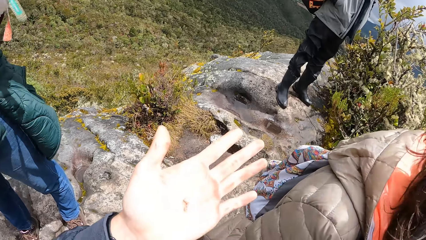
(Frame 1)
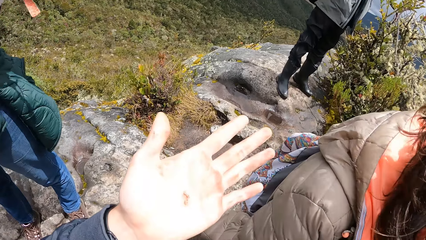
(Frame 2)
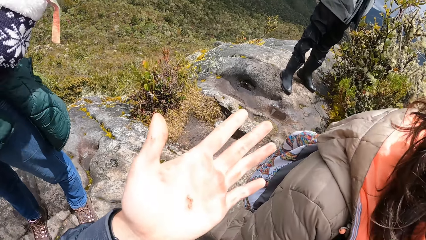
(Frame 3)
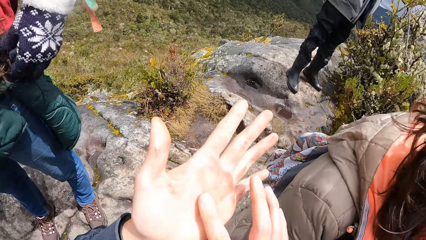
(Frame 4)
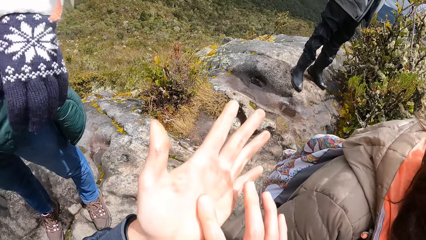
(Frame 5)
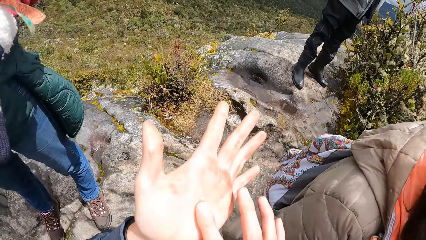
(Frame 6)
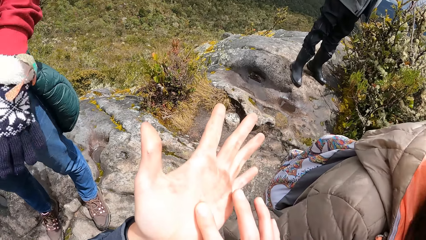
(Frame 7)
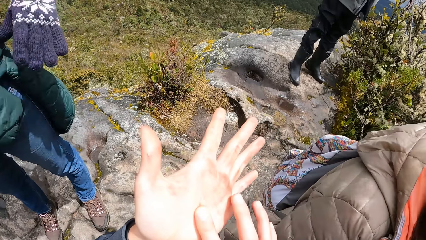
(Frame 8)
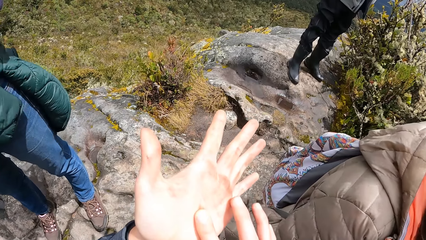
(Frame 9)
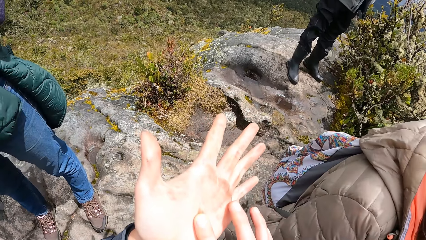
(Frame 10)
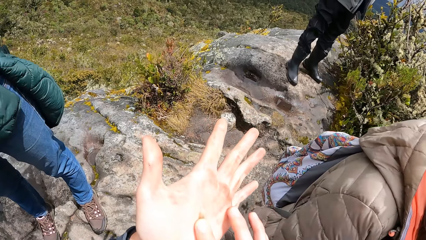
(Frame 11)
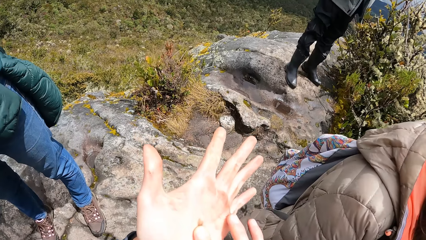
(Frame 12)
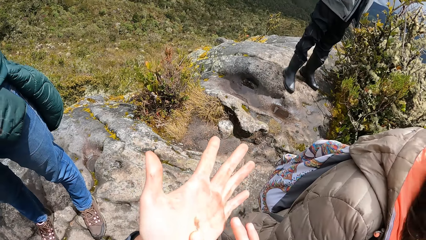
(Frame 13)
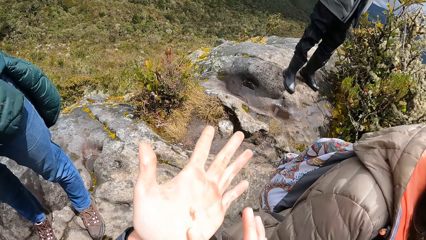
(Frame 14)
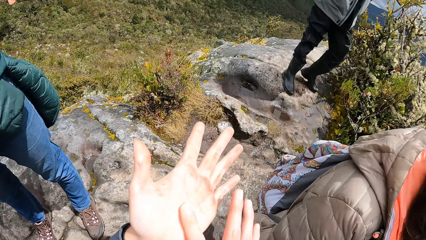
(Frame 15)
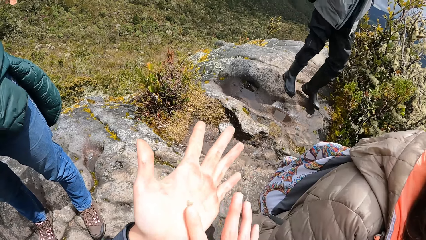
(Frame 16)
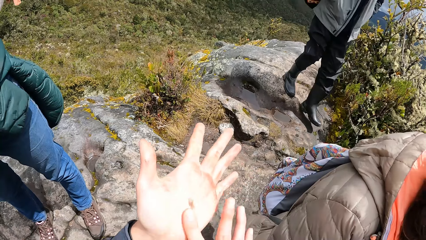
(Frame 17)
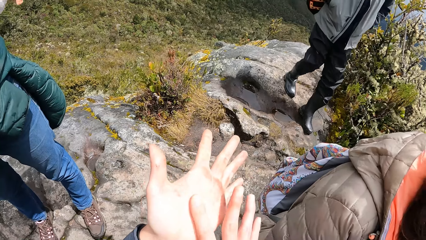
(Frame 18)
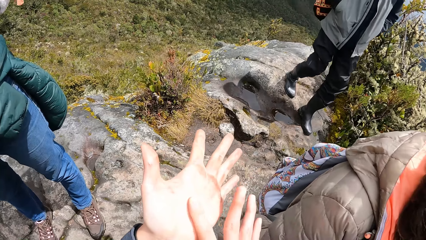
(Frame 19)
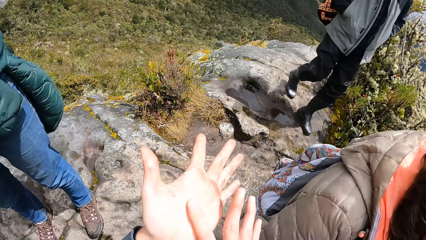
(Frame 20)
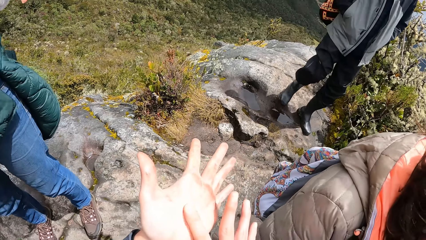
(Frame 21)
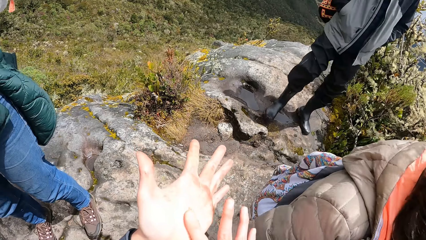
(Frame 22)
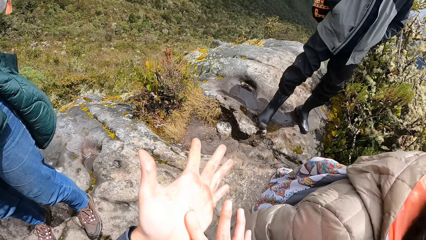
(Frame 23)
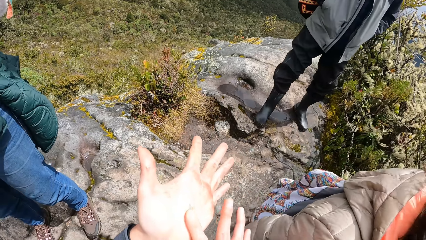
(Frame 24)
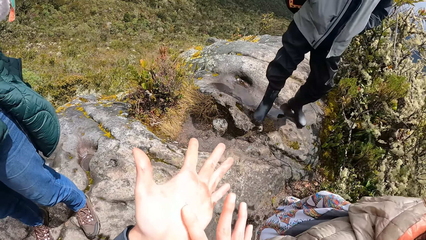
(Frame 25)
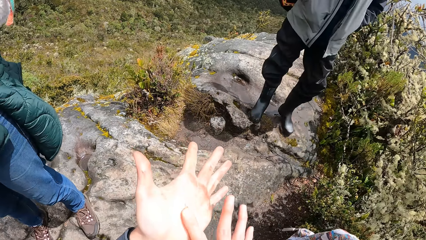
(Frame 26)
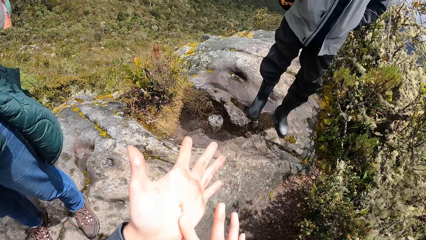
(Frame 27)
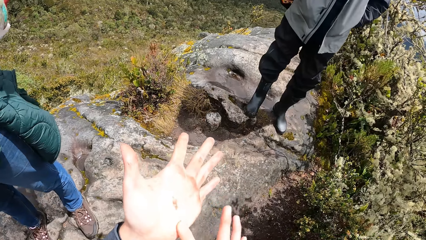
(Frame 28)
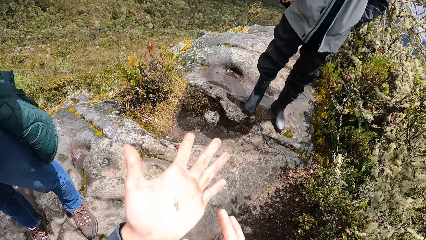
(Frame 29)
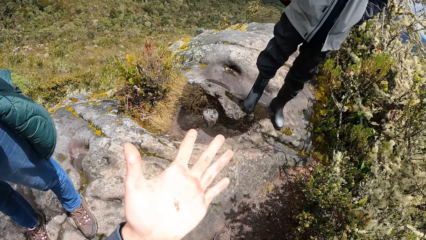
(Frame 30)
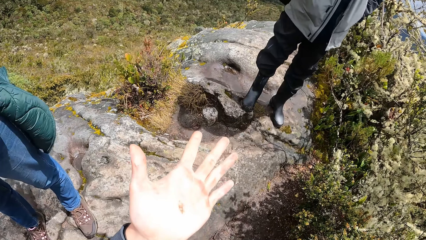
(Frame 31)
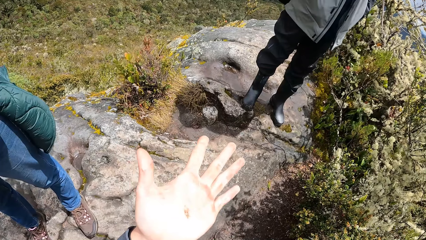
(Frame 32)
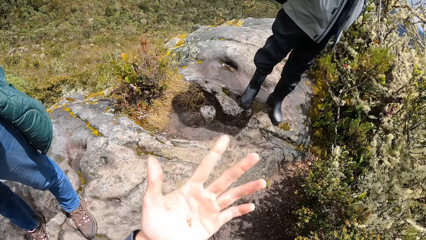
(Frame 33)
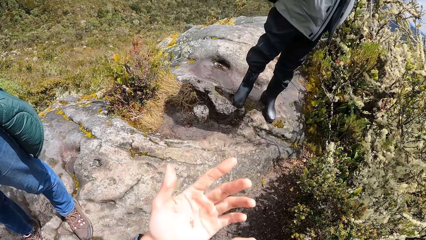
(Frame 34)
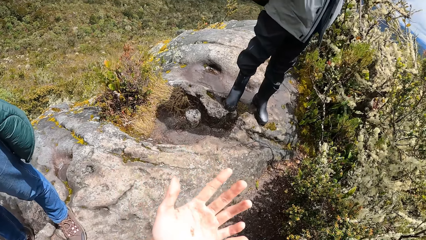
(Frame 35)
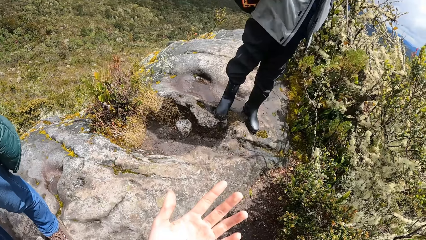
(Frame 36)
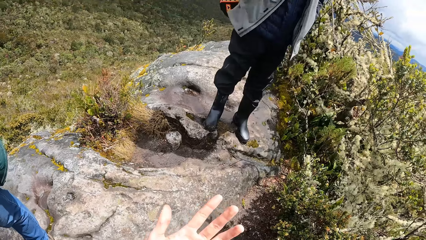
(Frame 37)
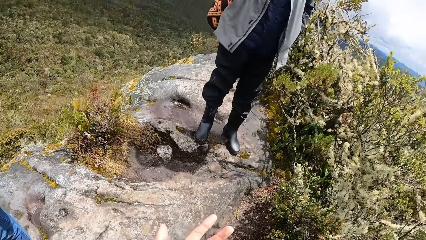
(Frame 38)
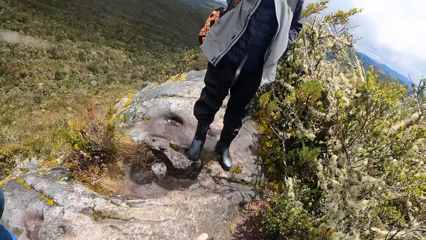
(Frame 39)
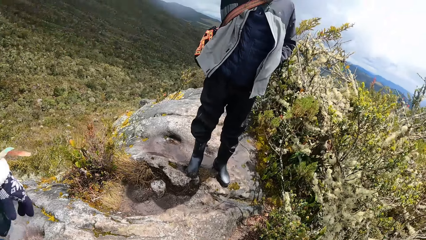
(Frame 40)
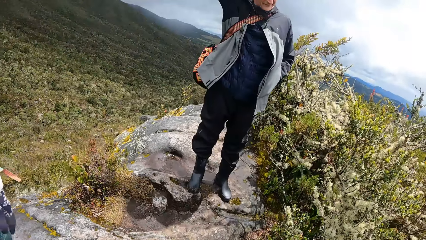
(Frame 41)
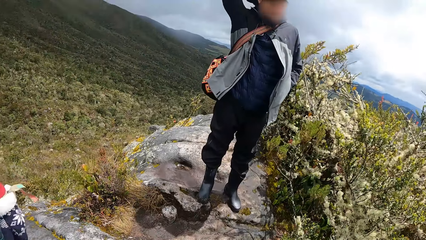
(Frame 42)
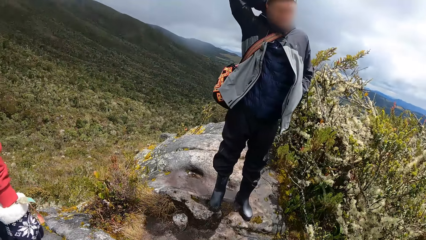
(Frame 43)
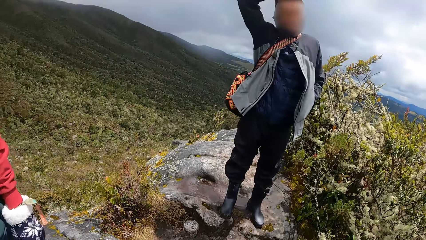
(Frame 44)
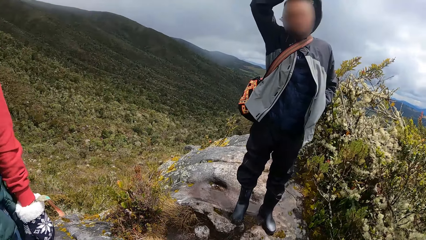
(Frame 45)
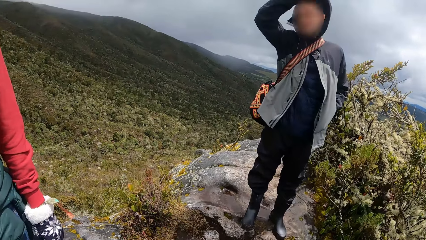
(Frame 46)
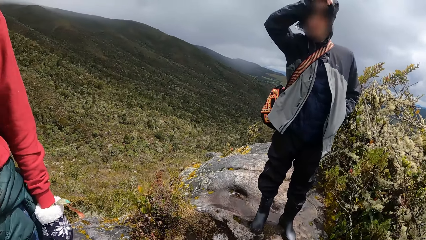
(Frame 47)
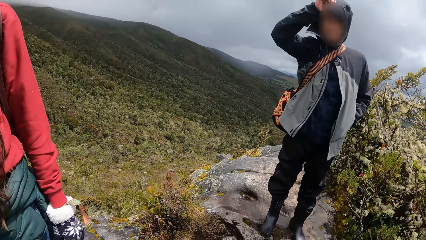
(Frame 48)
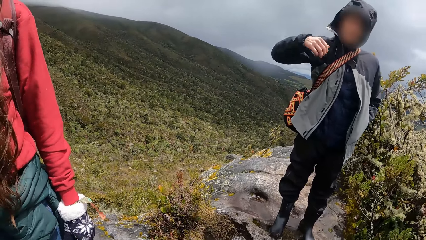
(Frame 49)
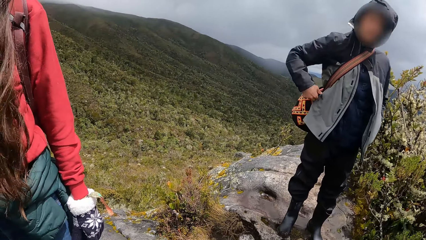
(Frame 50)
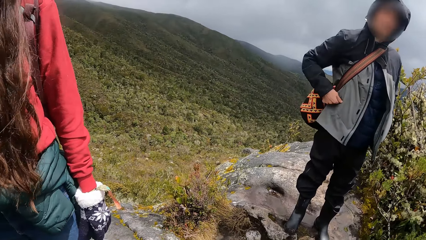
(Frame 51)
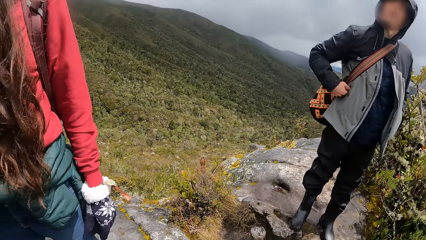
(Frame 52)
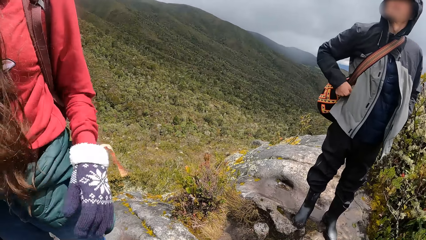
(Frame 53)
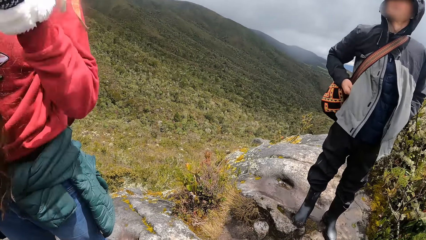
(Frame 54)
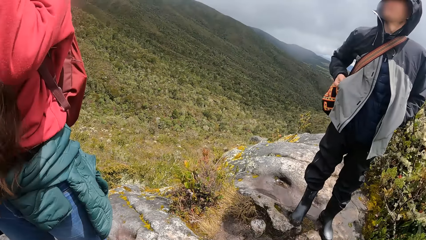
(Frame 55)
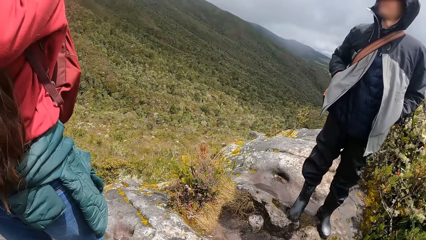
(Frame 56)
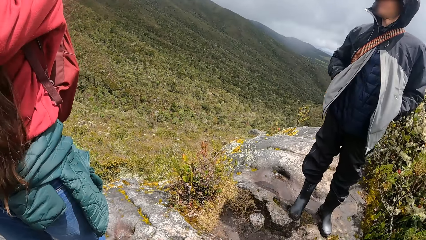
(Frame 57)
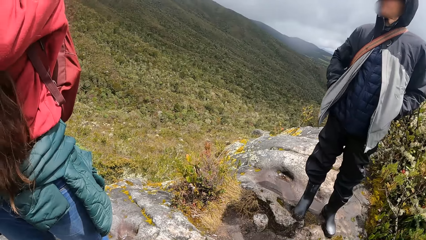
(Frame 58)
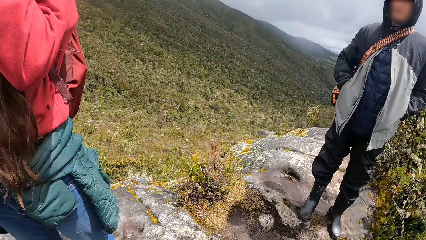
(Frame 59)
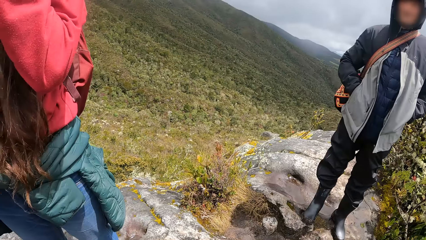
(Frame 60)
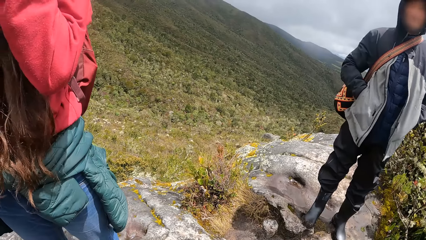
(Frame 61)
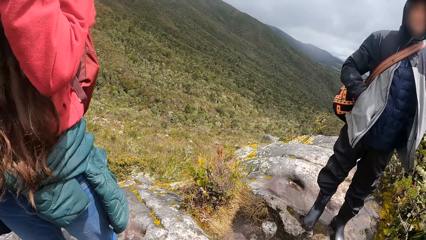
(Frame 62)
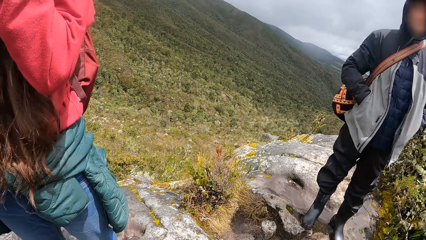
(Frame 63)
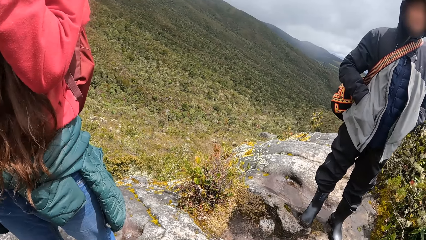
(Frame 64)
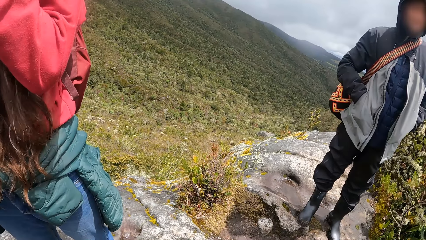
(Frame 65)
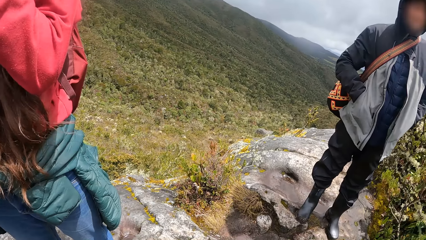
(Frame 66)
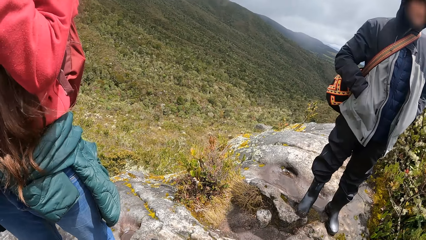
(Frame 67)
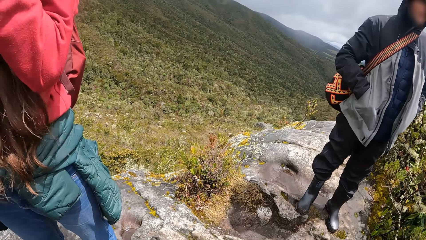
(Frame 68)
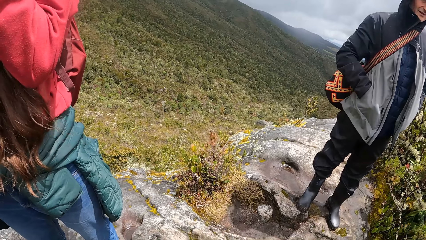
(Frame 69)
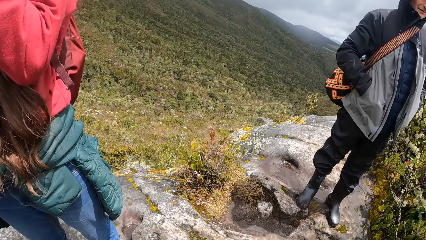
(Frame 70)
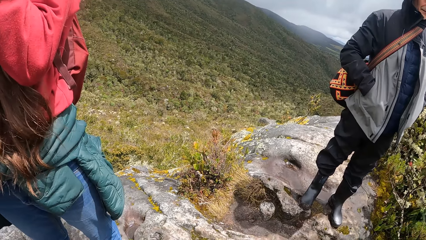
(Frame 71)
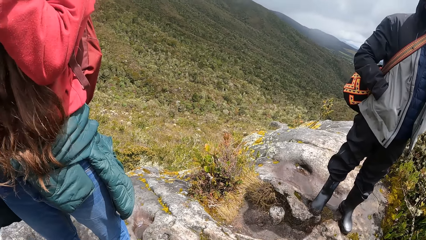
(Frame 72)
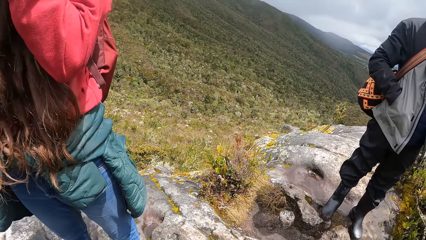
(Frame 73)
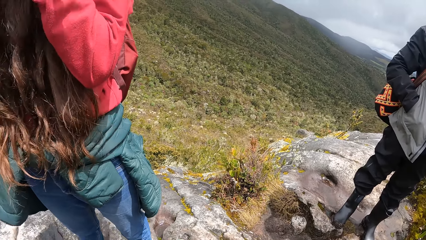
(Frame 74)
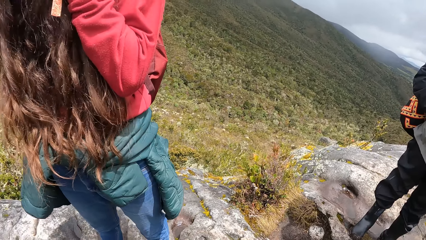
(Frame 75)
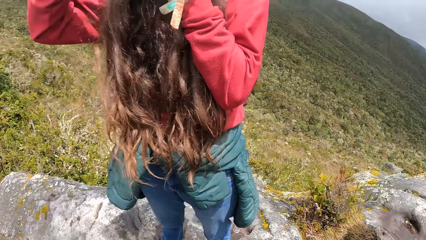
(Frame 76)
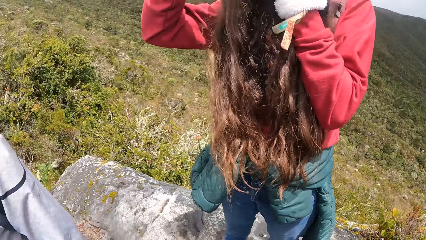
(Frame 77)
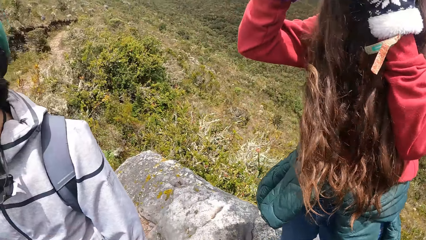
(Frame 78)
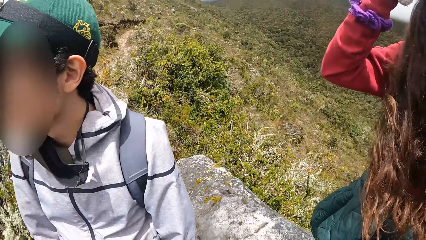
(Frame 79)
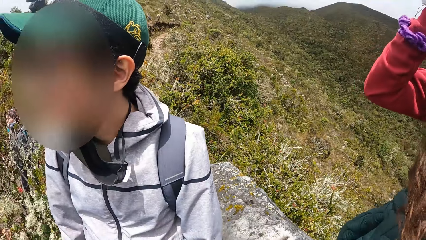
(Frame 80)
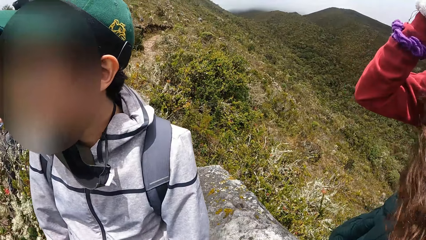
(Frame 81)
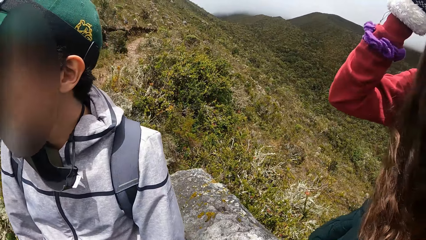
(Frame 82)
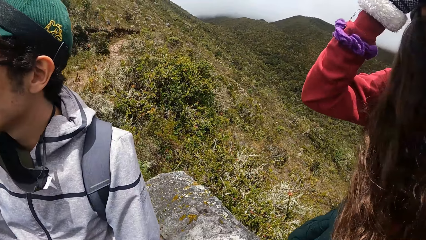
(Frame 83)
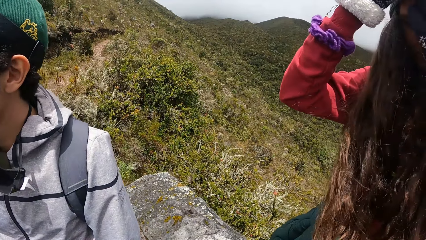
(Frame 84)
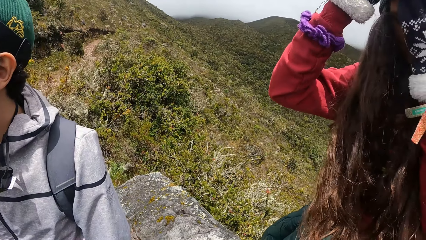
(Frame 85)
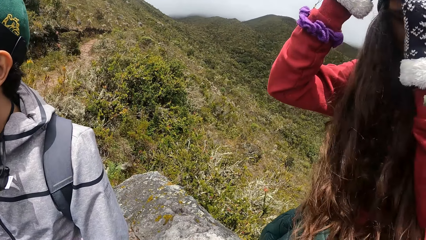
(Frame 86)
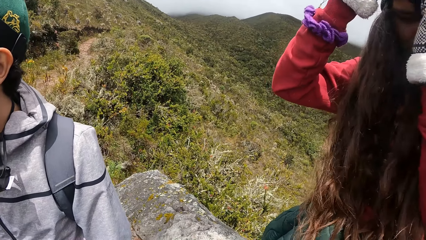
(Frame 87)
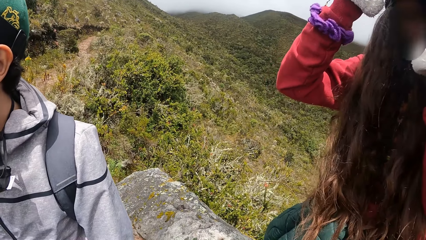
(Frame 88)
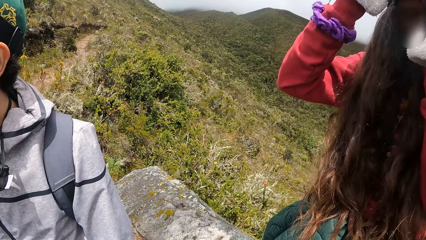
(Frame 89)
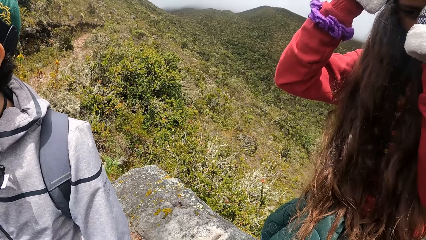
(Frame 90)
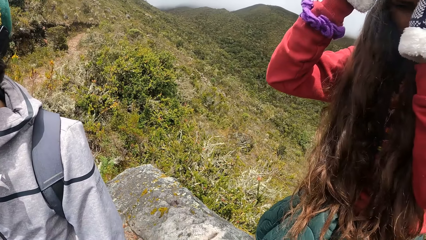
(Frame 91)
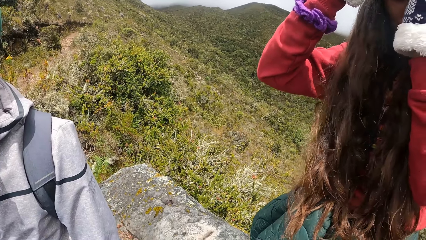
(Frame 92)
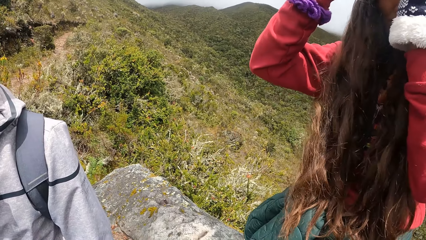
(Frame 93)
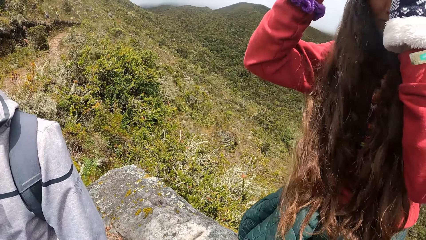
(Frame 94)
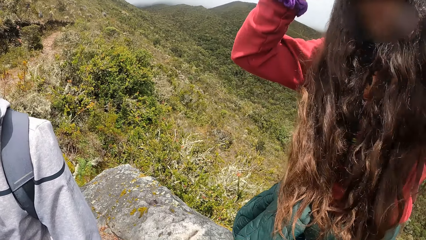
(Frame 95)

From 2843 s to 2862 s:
The camera wearer looks at his hands. He squeezes the plant in his left hand with his right hand. He rubs his hands. A person walks round. Another person holds the head. The other person pockets. A third person raises a hand.
